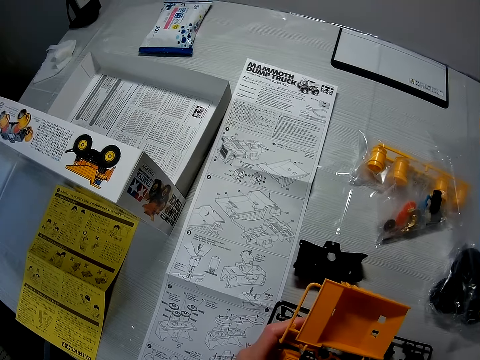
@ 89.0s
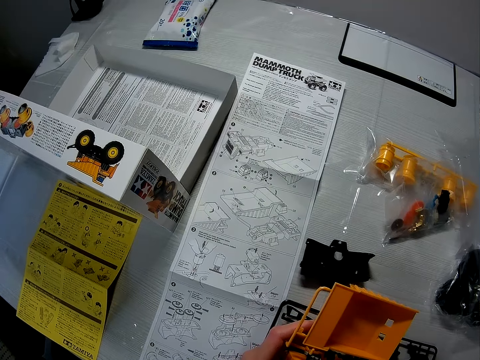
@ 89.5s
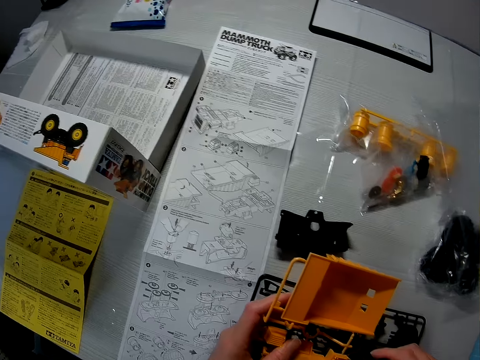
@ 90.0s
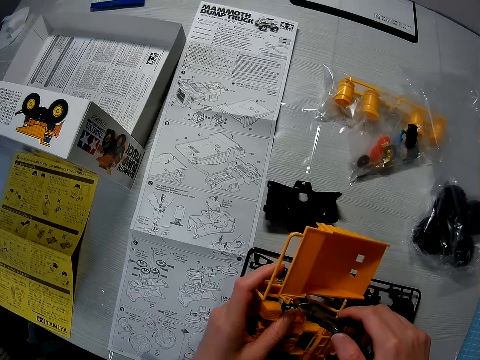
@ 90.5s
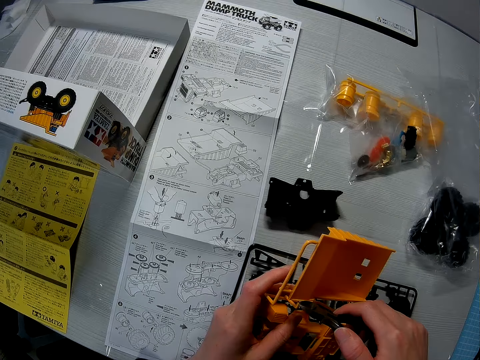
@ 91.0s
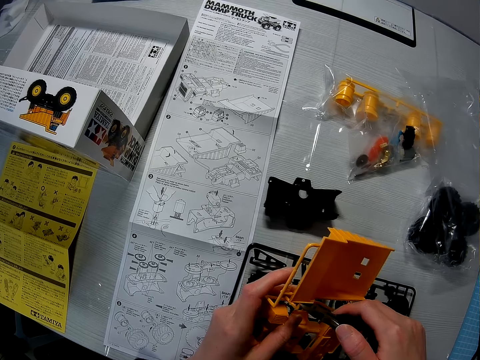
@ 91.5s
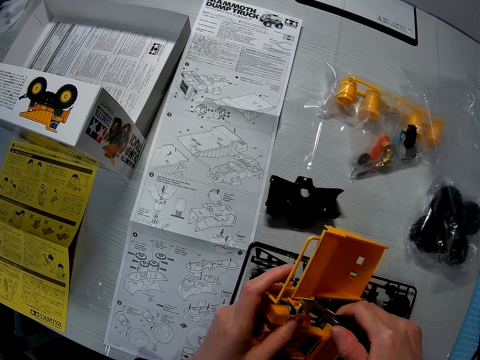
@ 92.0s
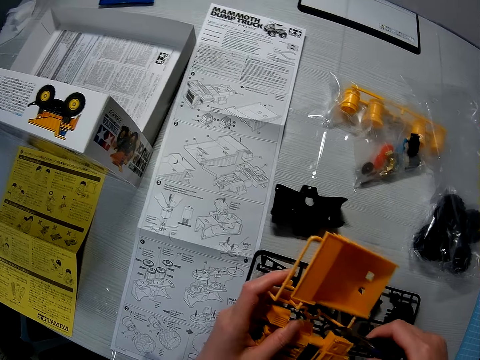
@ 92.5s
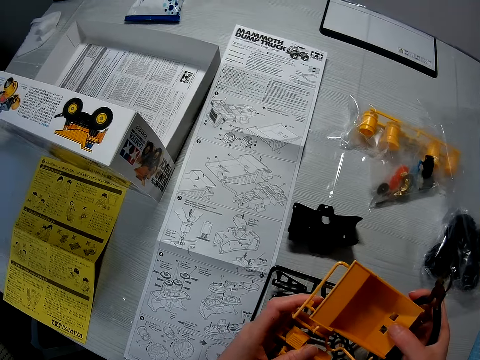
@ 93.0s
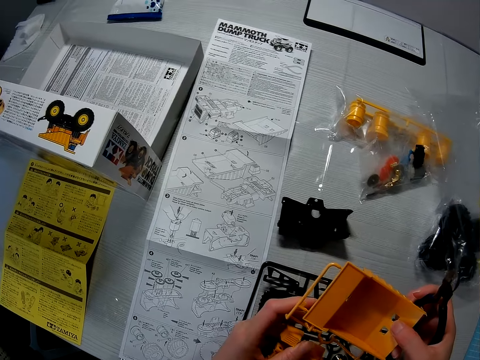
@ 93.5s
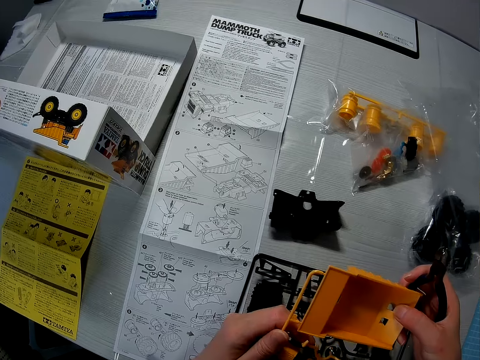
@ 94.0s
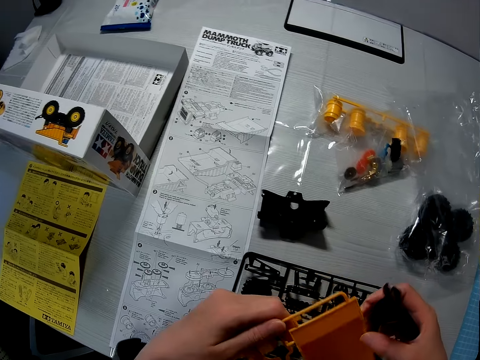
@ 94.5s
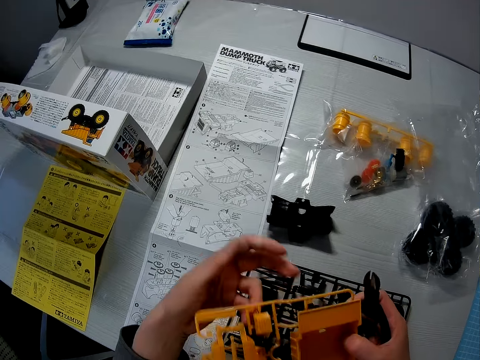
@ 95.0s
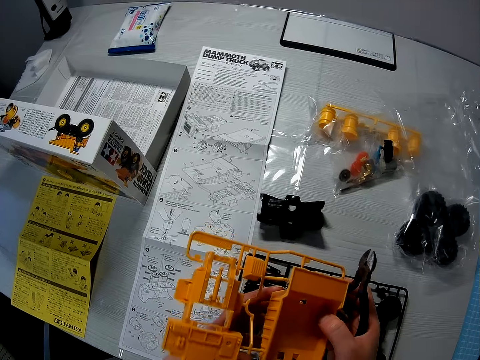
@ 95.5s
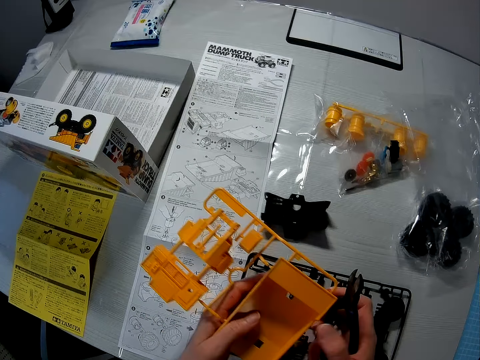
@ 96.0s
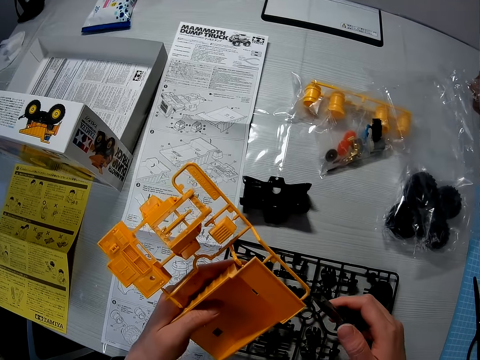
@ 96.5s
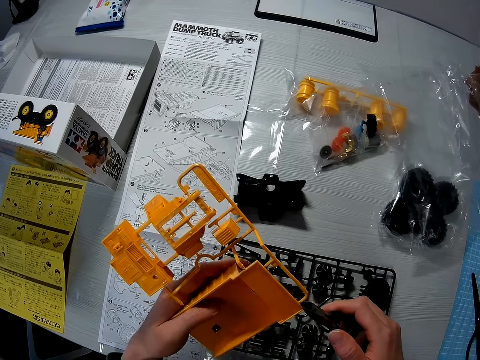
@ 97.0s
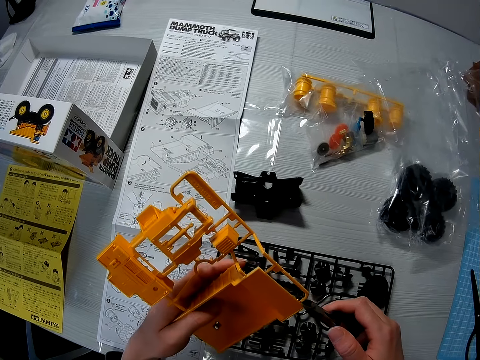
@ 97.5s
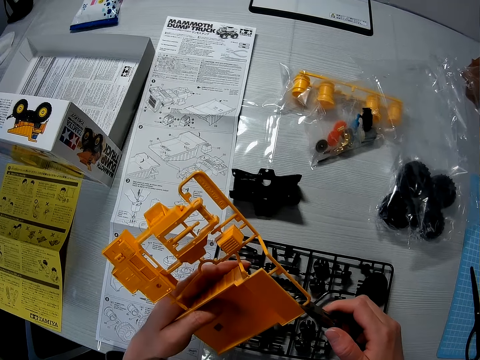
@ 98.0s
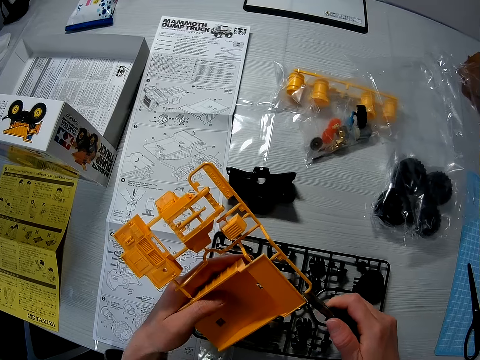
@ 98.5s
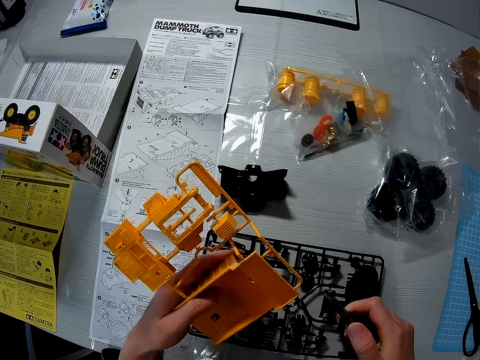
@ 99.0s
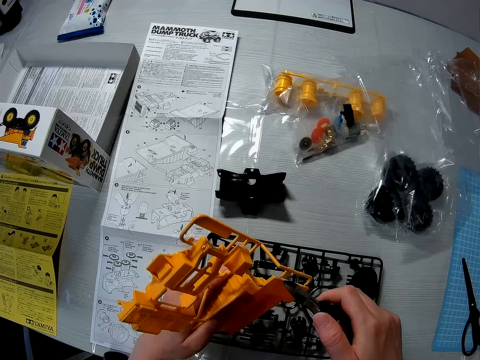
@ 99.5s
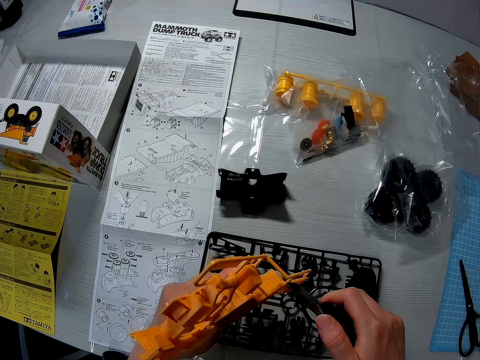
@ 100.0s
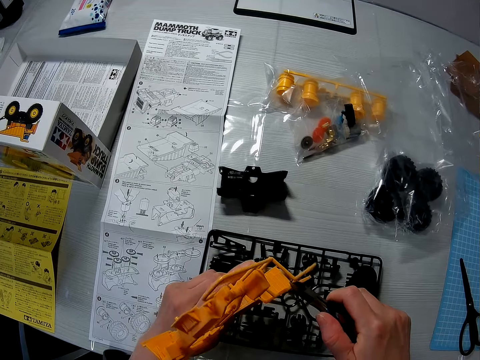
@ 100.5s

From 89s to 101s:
The camera wearer holds the yellow components of the toy truck with his hands. He holds the yellow components of the toy truck with his left hand. He cuts the yellow components of the toy truck with the plier.

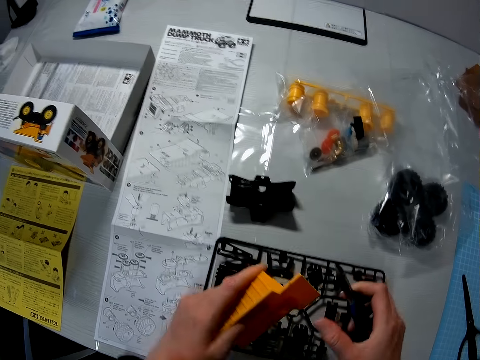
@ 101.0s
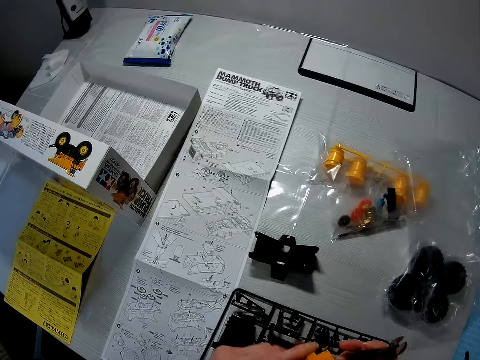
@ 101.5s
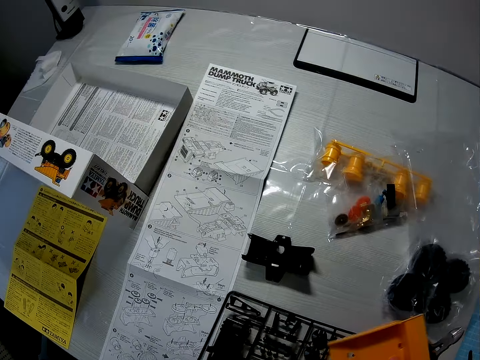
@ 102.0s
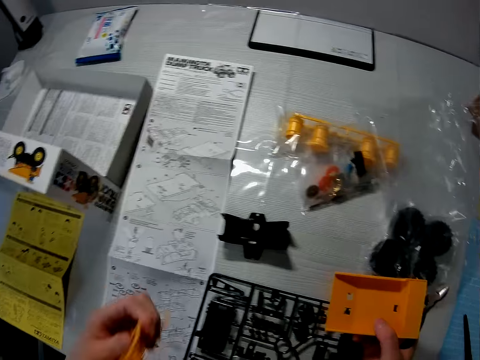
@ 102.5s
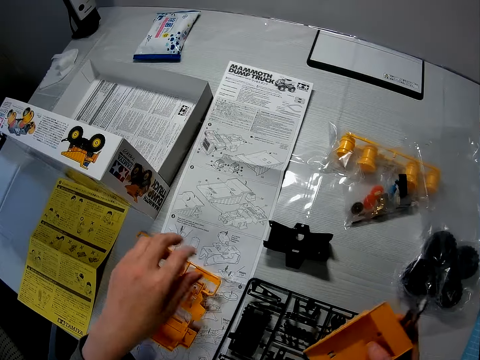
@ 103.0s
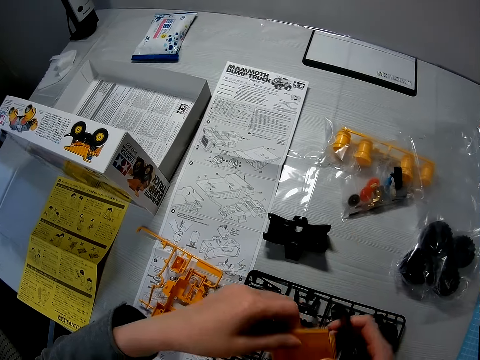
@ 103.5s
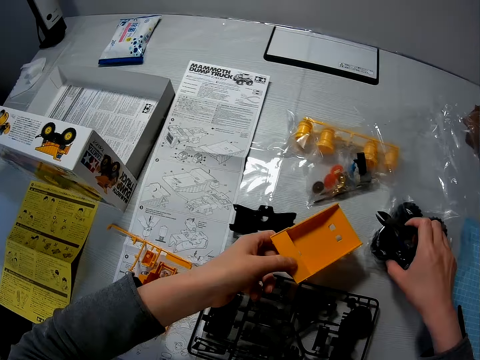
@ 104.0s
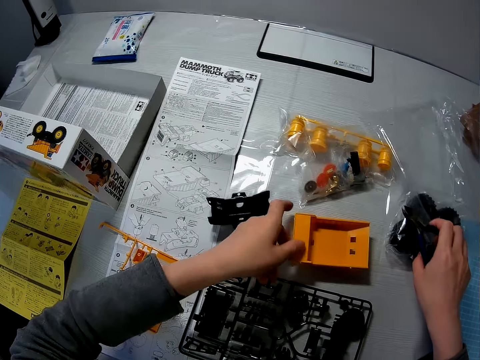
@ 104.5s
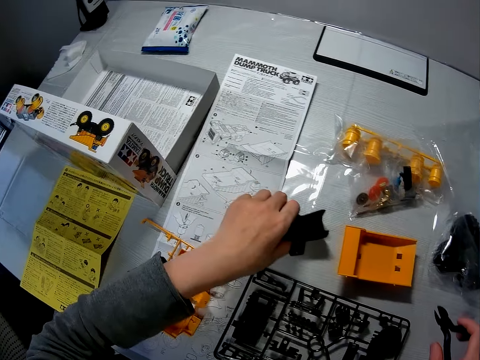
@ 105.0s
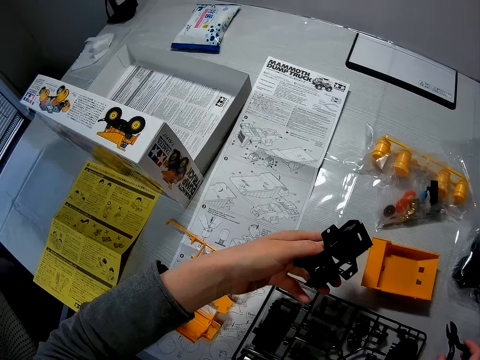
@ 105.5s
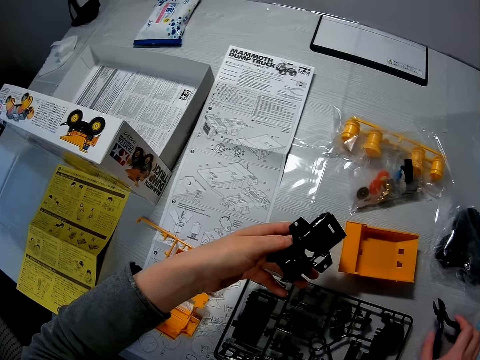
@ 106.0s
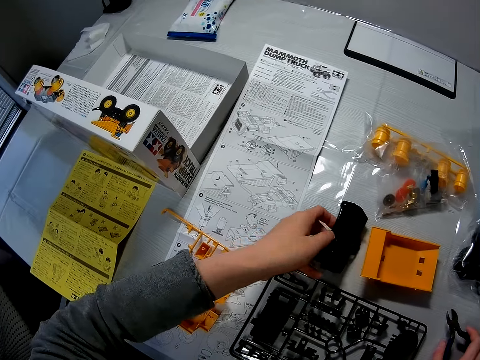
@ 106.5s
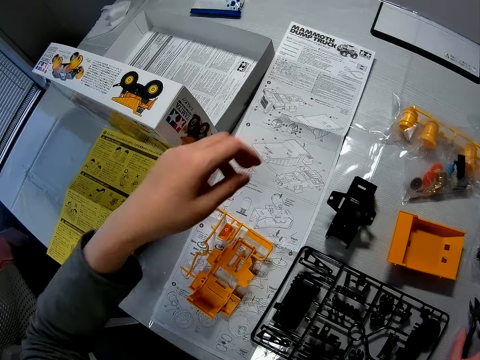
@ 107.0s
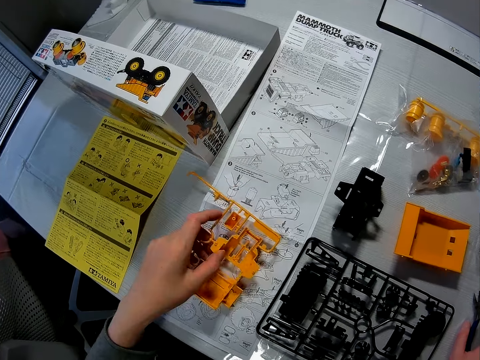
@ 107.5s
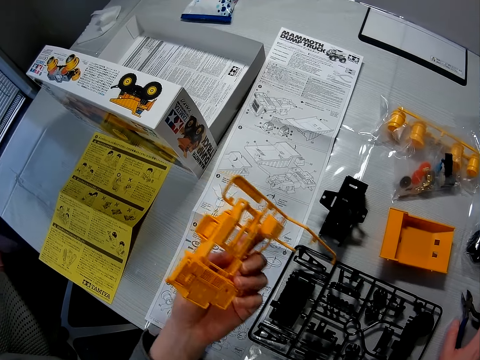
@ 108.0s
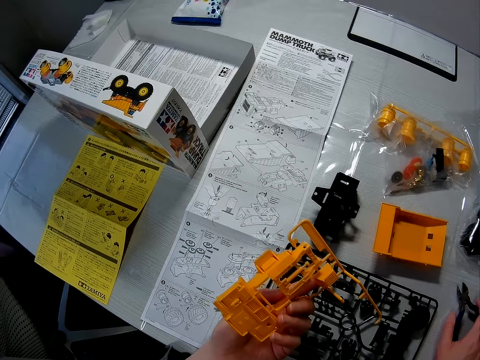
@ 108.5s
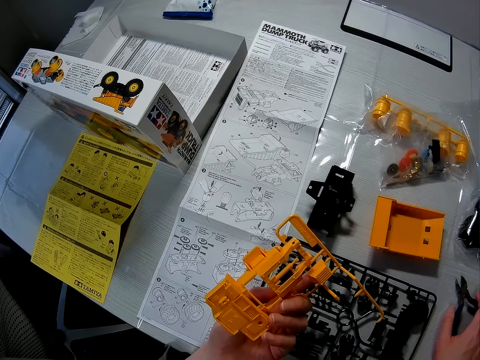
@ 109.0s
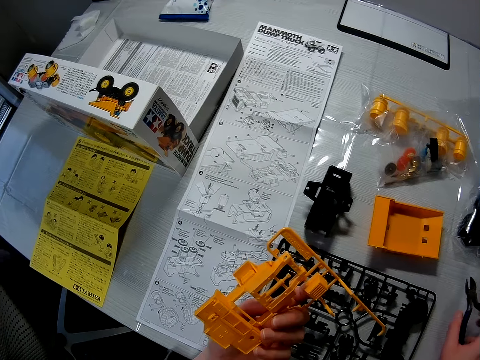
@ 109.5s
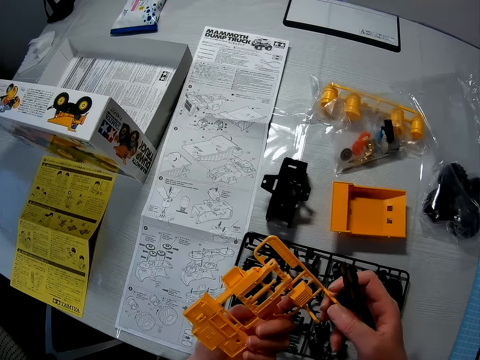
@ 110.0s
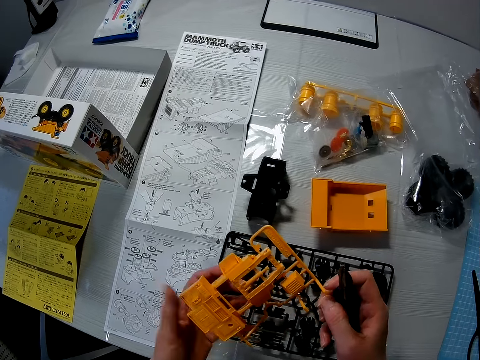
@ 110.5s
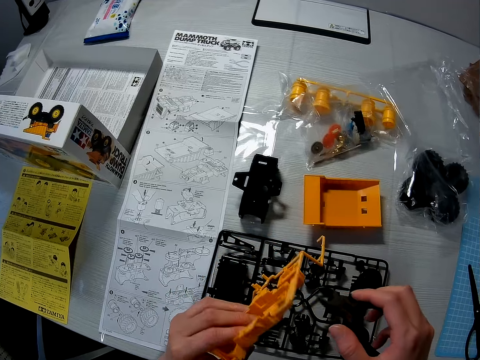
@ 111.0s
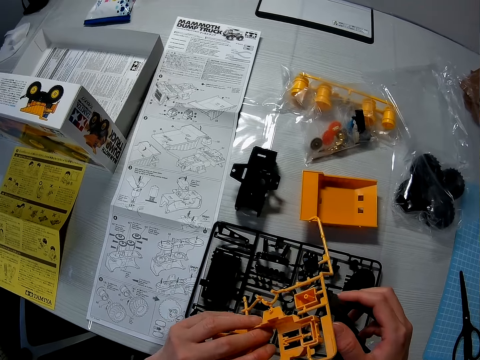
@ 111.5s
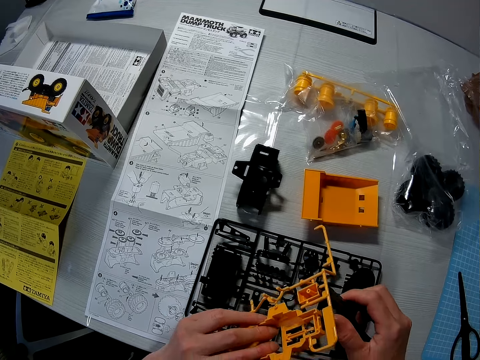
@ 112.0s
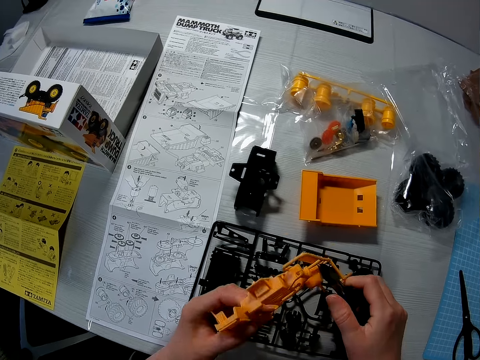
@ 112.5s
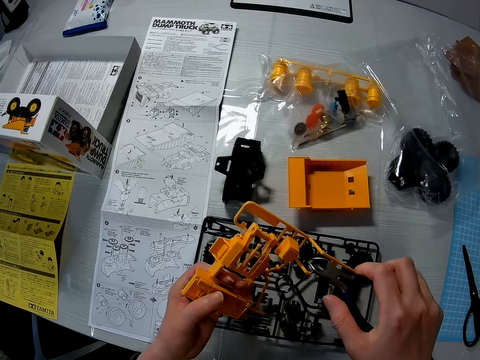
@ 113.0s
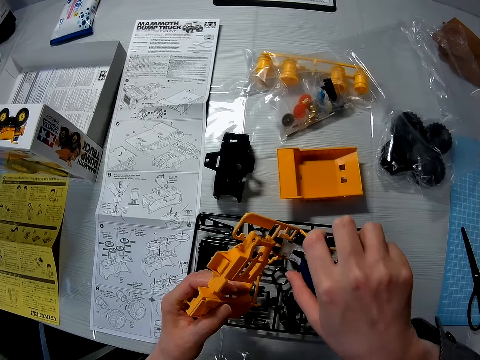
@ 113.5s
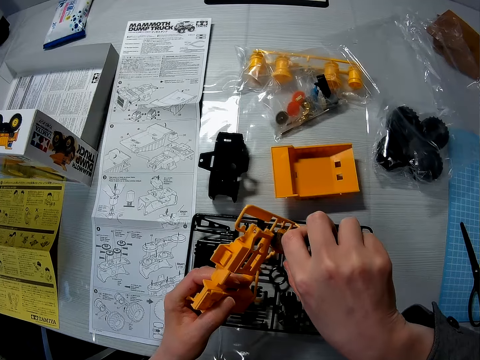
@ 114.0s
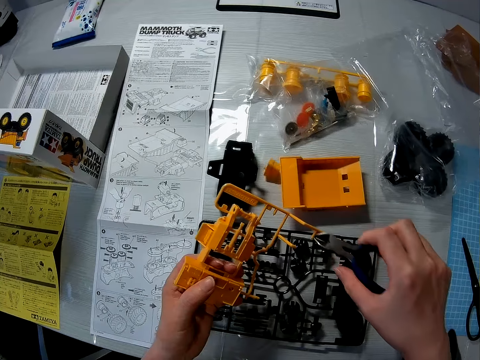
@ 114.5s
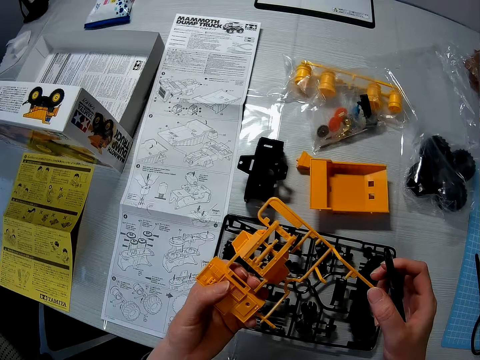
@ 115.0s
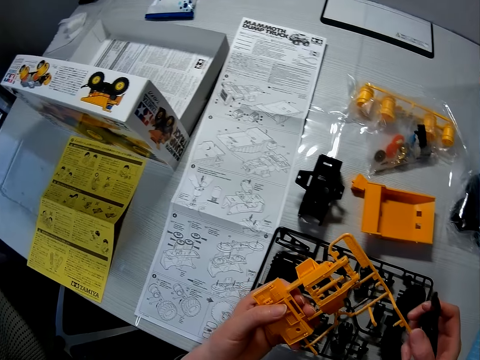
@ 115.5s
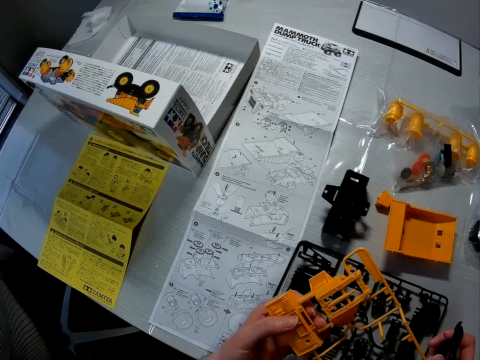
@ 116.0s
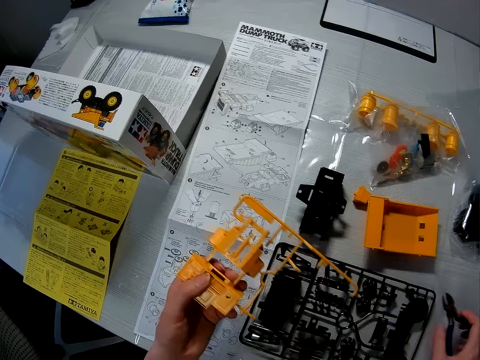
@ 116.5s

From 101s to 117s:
The camera wearer separates the yellow component set of the toy truck with his hands. He puts a dump box of the toy truck on the table. He picks up the front bumper of the toy car on the table with his left hand. He drops the front bumper of the toy car on the table. He picks up the yellow components of the toy truck on the table with his left hand. He holds the toy material. He cuts the yellow component set of the toy truck with the plier.
